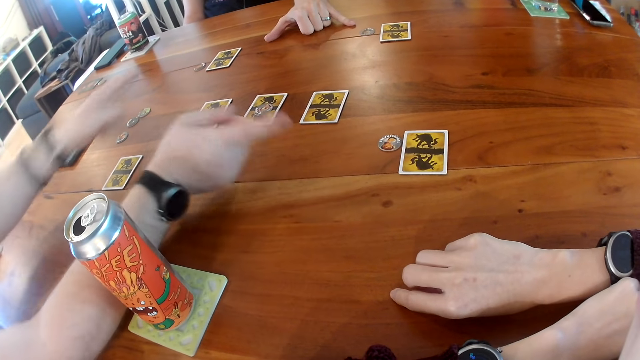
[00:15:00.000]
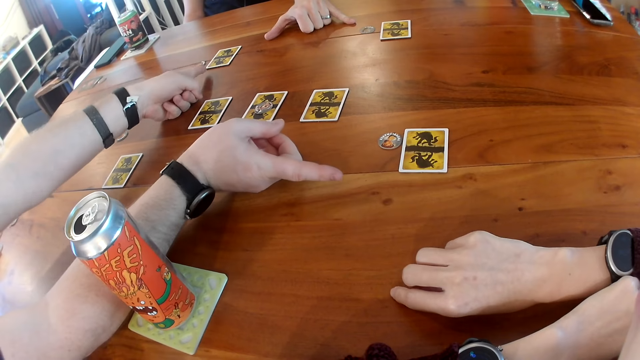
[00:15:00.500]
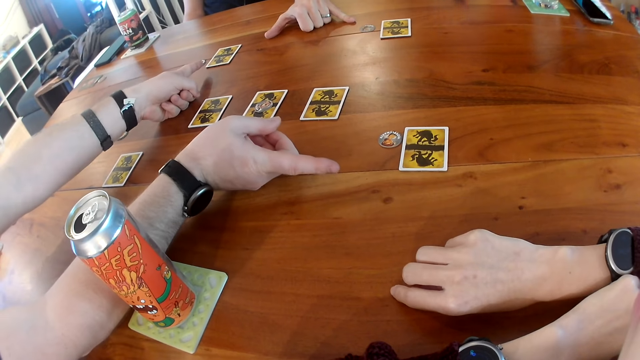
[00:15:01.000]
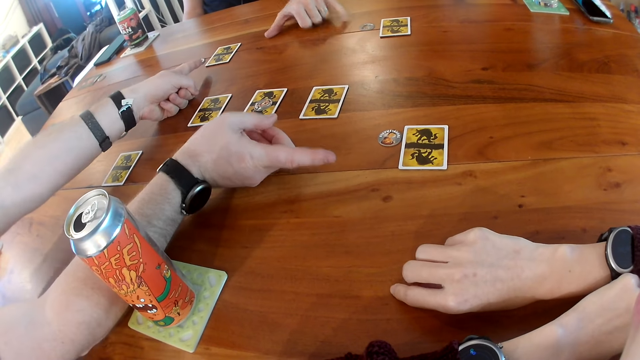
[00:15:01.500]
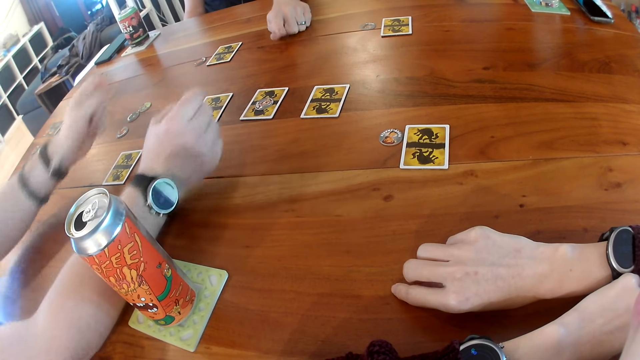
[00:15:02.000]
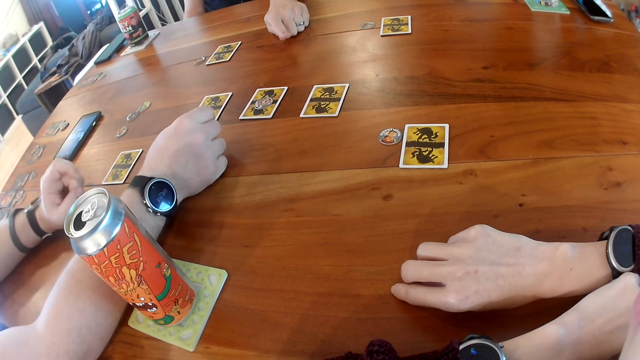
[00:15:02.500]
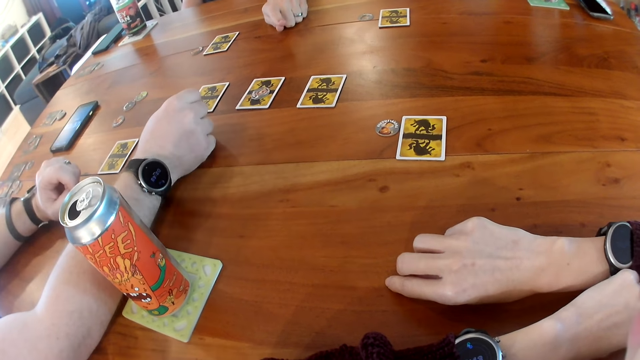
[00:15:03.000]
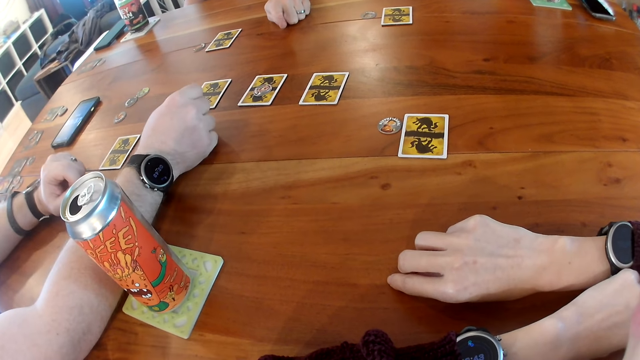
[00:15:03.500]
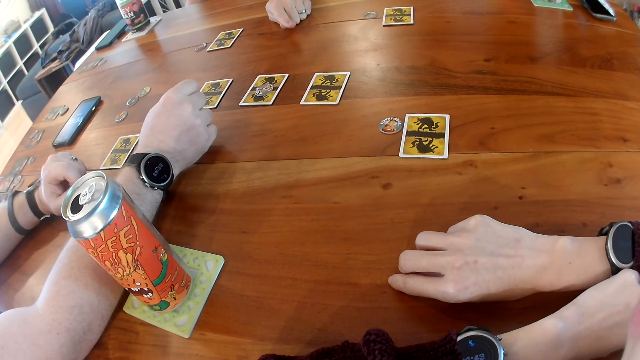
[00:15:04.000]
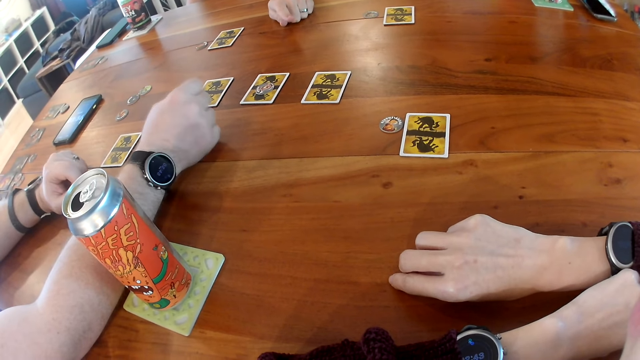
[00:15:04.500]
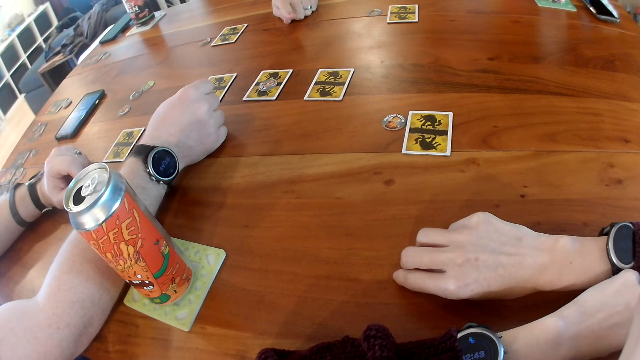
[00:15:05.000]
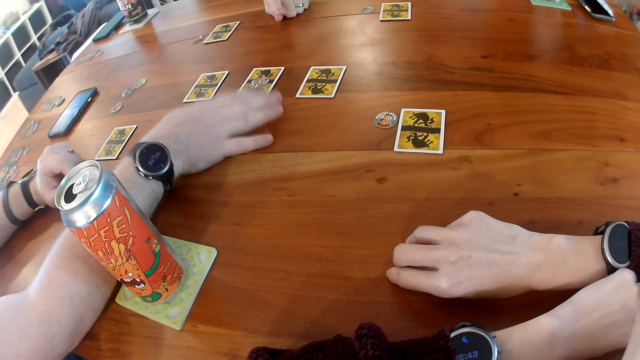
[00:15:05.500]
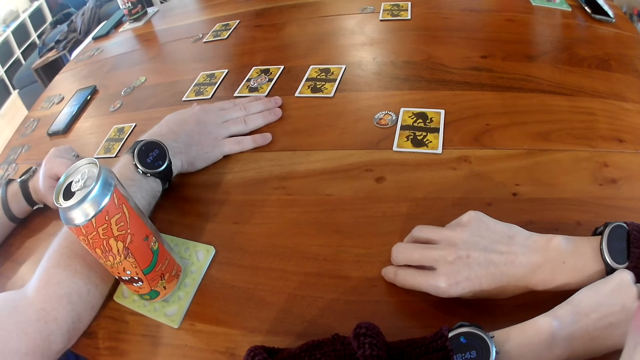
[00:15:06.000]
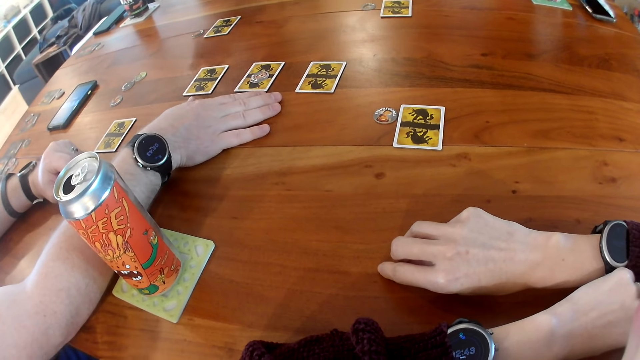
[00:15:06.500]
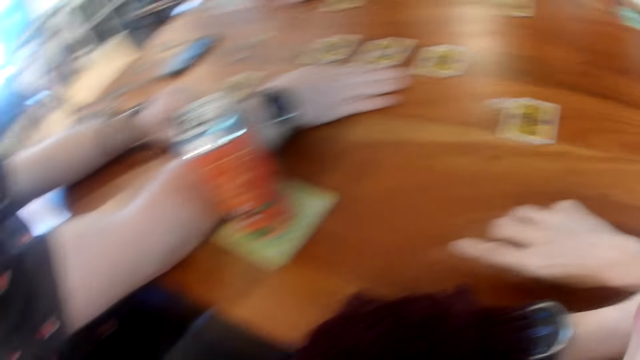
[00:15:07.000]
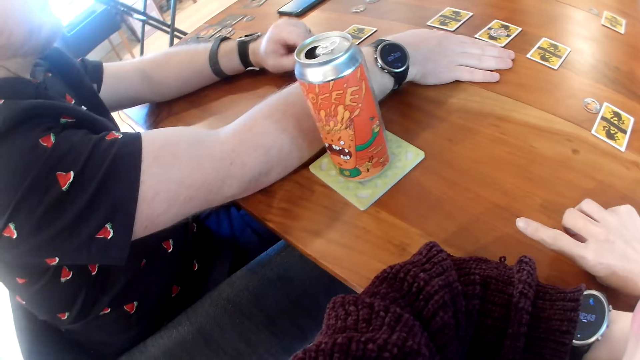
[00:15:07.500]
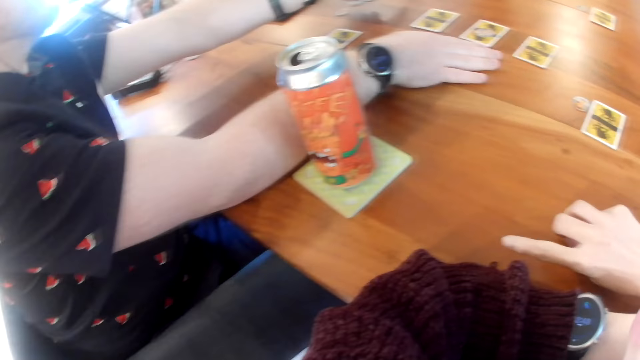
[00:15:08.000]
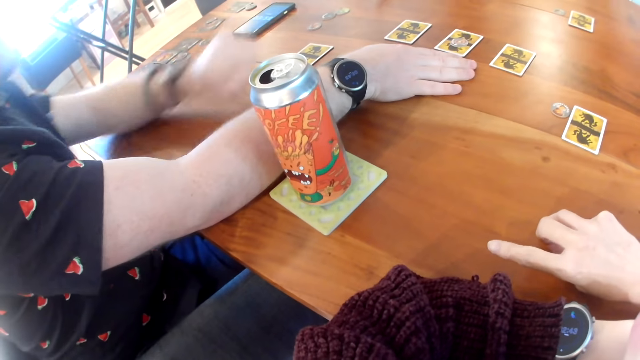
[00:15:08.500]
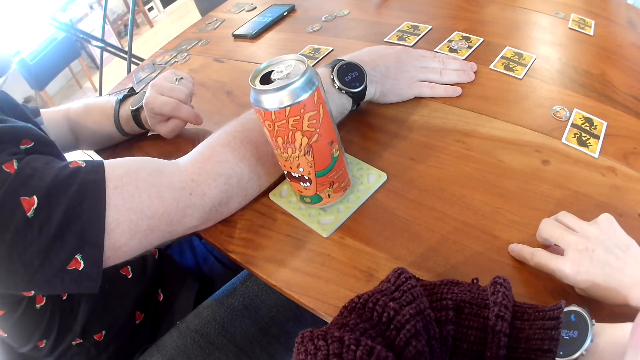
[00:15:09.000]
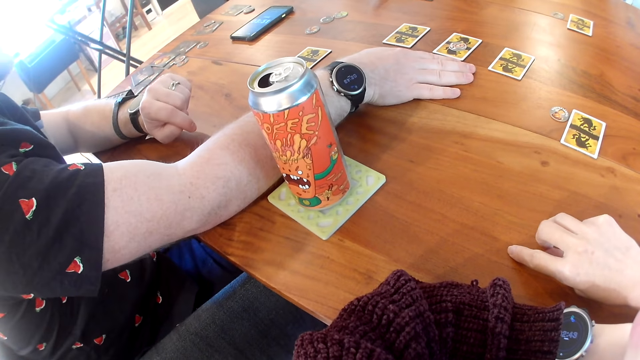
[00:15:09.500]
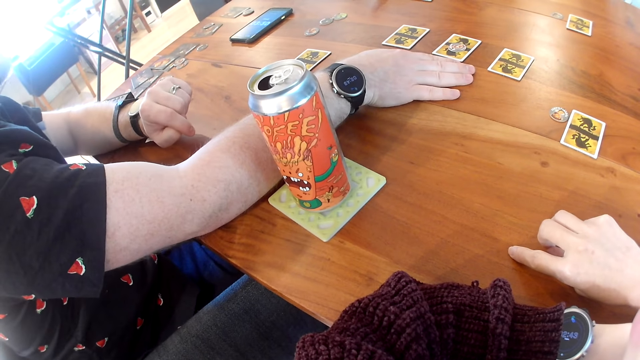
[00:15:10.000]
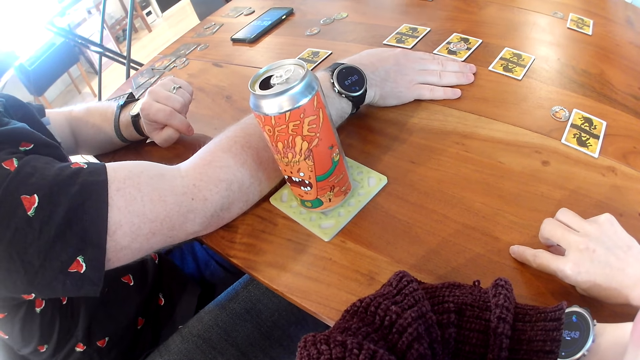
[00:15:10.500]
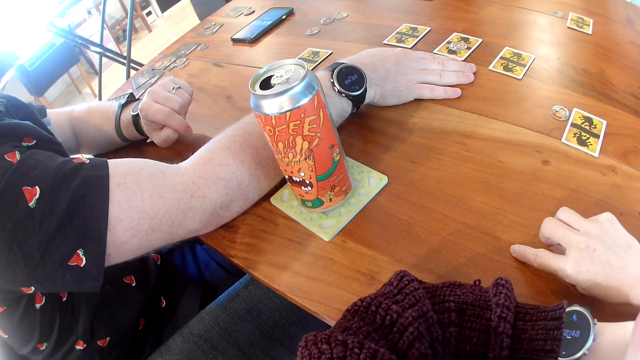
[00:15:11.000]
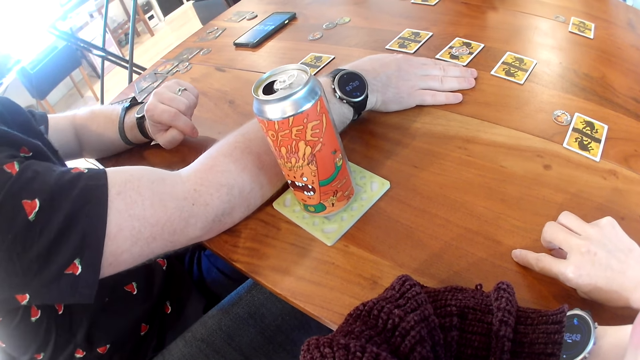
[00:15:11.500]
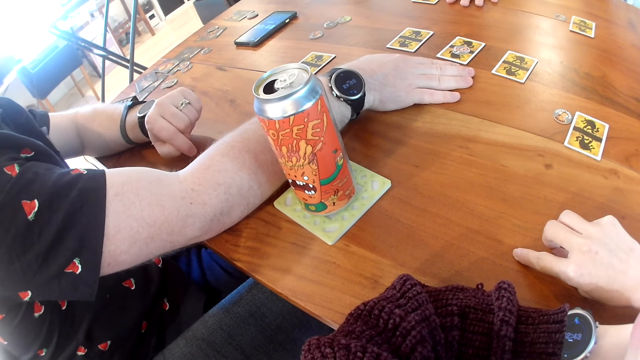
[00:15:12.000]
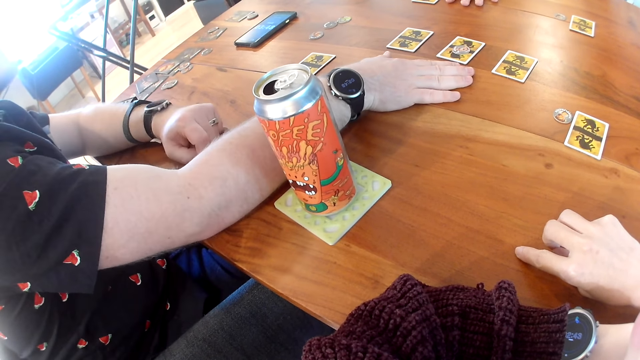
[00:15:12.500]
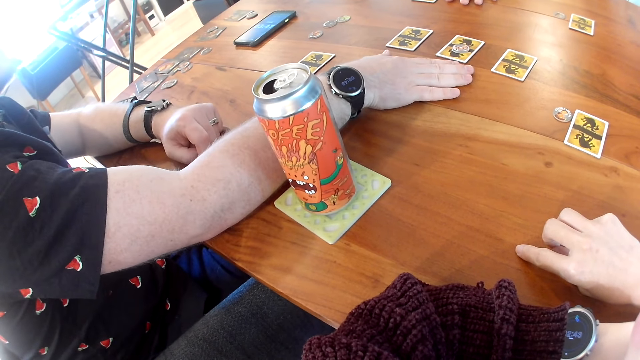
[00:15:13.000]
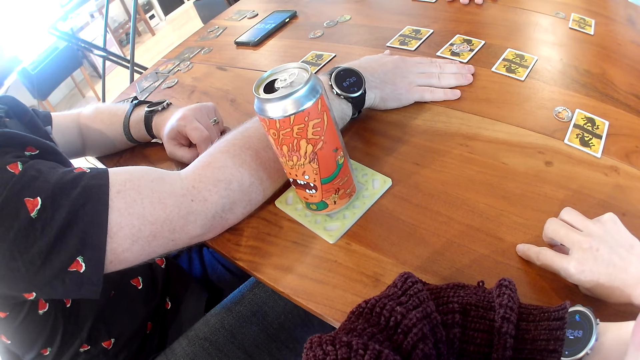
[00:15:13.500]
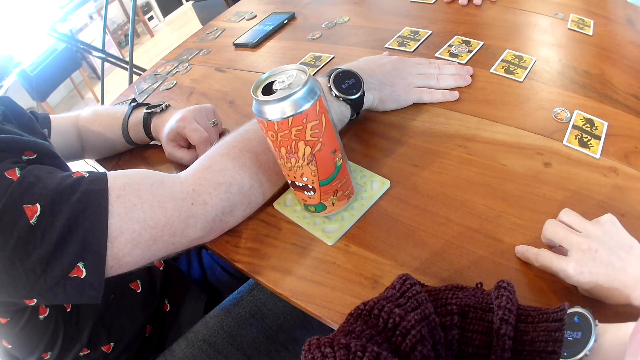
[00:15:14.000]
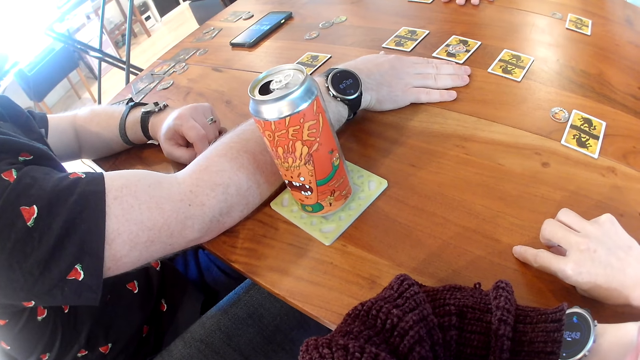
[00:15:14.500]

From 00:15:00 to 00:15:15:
A man points at the cards. The man puts the hand on the table. Another man points at the cards. The first man stretches the left arm and puts the hand on the table. A man places his left hand on the table.

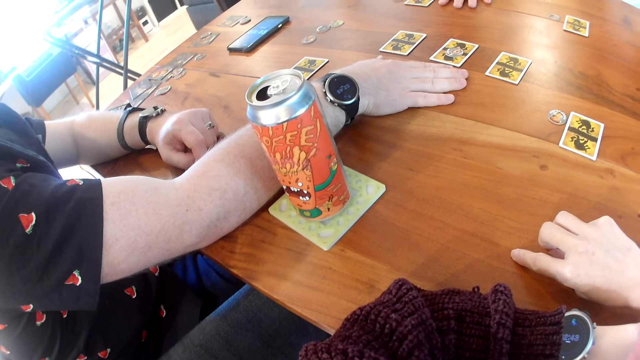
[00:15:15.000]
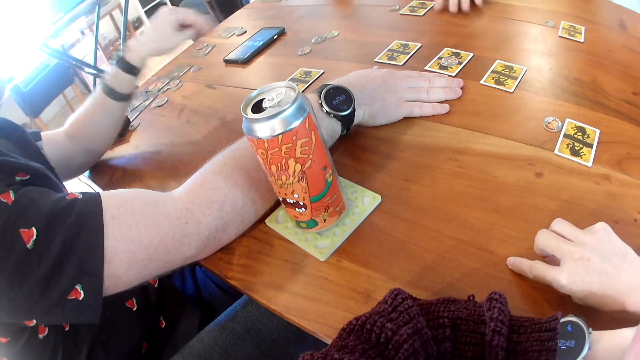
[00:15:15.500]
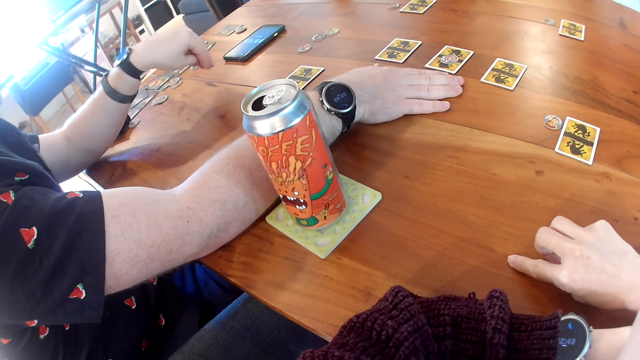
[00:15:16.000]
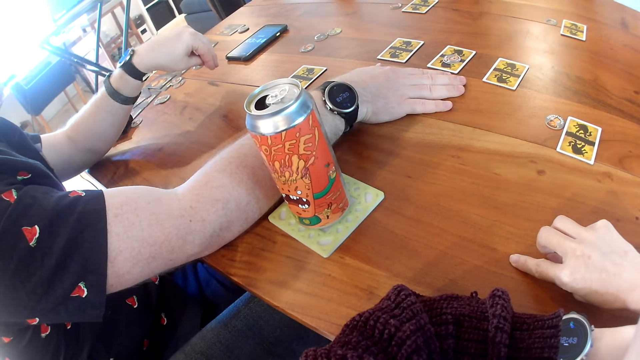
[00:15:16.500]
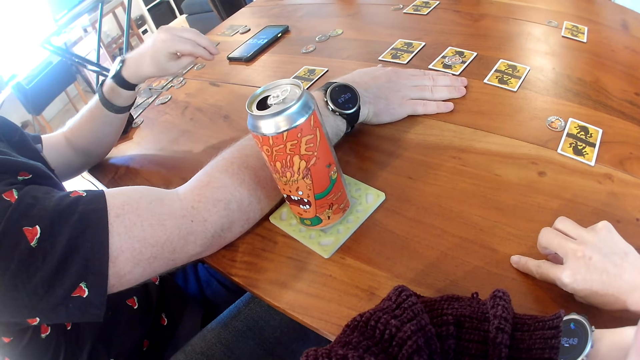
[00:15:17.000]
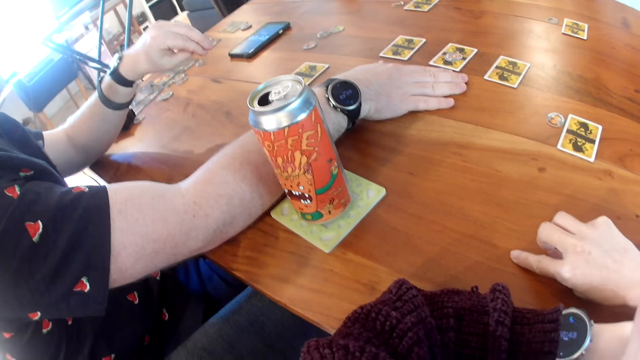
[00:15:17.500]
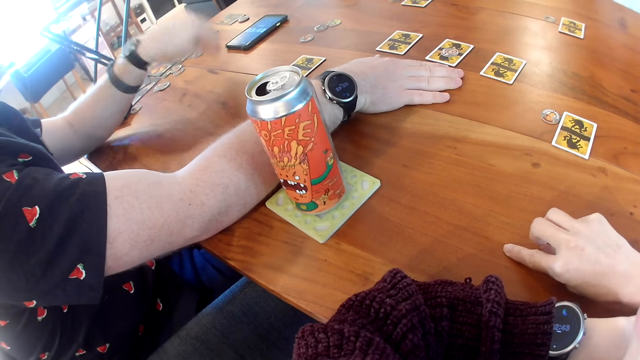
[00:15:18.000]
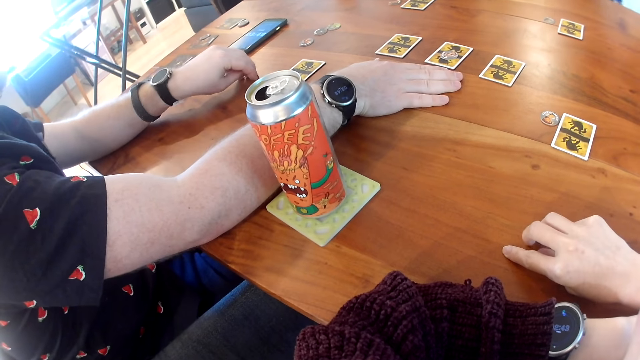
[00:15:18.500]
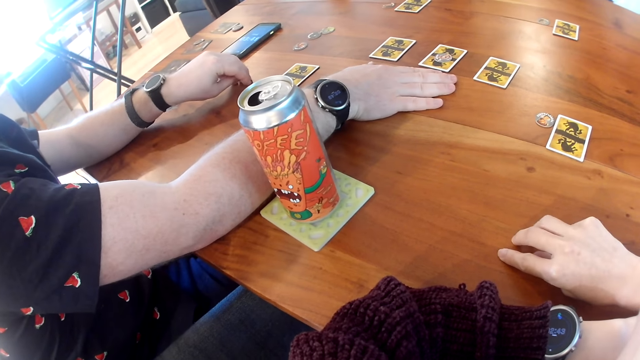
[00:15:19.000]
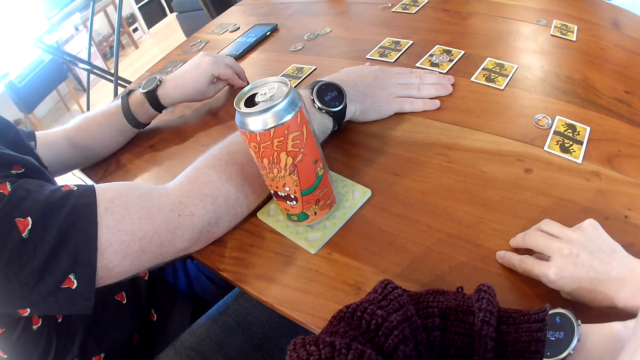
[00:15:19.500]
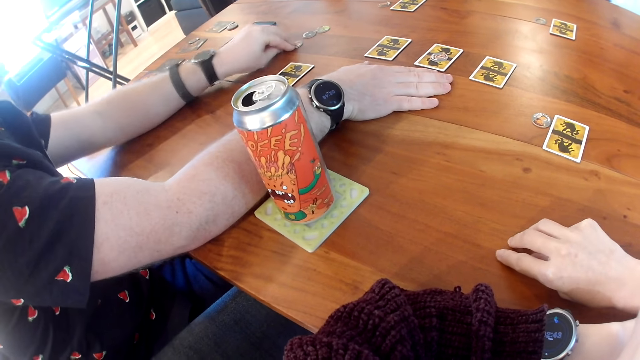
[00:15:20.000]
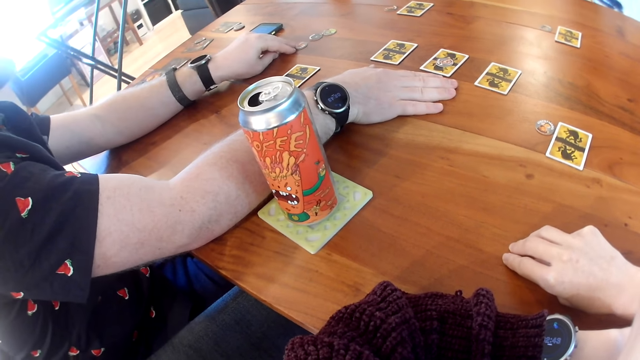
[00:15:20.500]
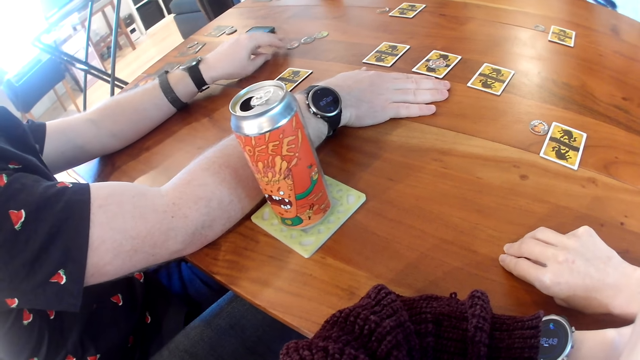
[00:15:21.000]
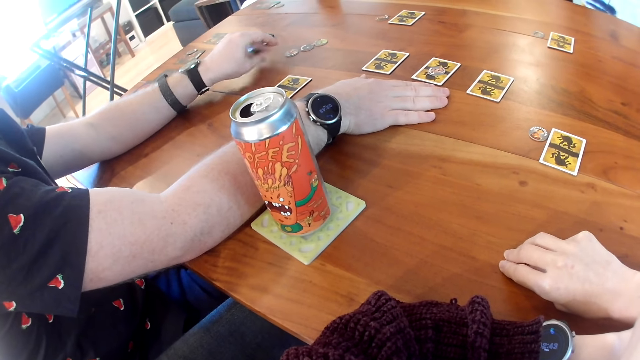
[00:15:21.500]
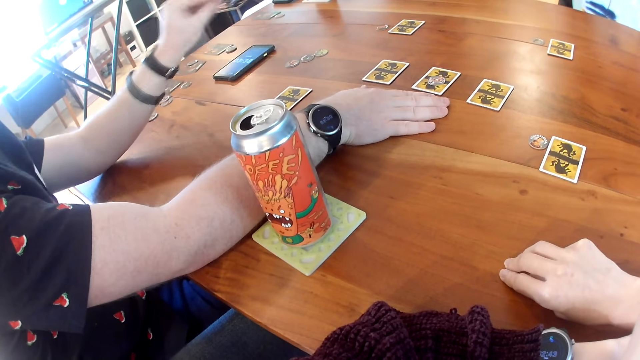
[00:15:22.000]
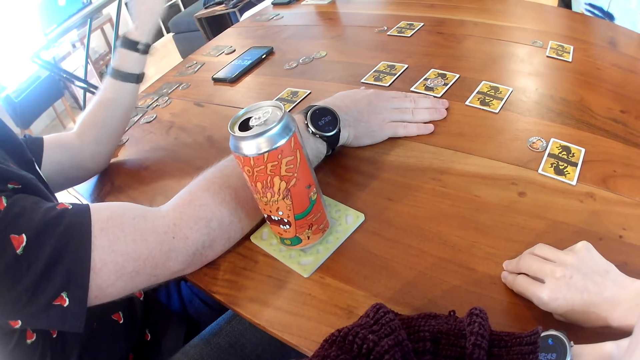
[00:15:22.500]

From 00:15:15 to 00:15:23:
A man does hand gestures. The man adjusts a small piece on the table with his left hand.
